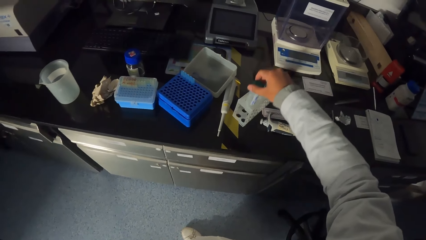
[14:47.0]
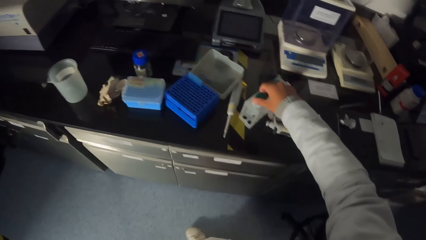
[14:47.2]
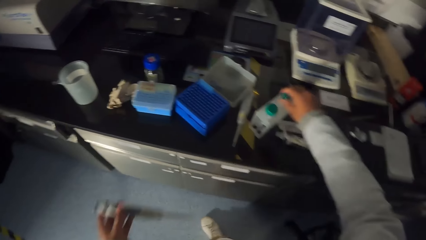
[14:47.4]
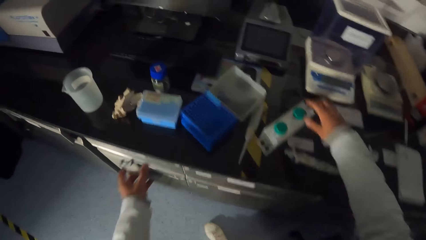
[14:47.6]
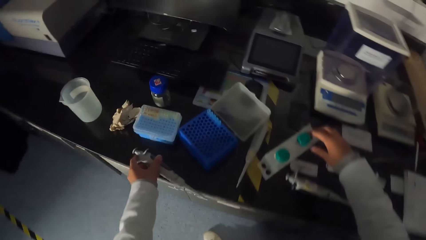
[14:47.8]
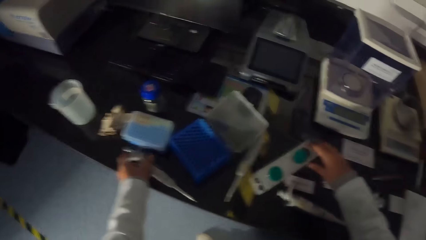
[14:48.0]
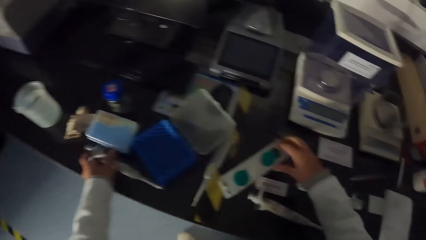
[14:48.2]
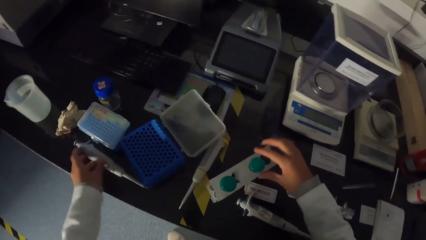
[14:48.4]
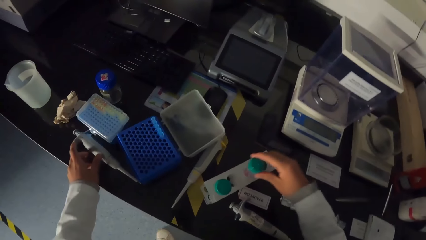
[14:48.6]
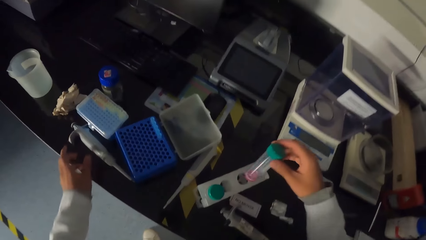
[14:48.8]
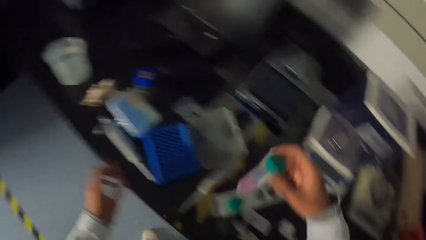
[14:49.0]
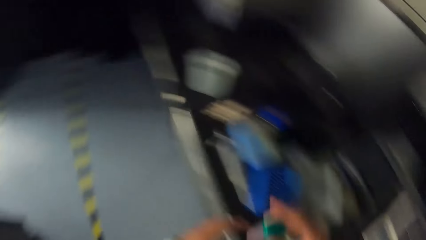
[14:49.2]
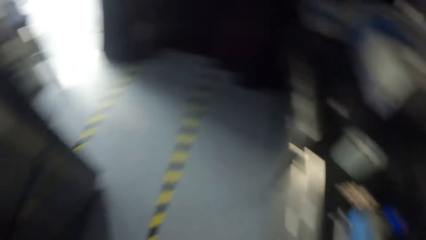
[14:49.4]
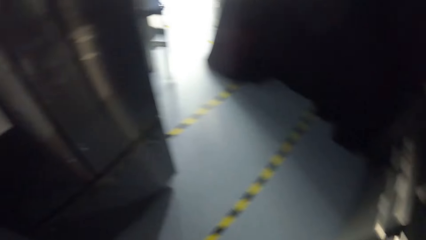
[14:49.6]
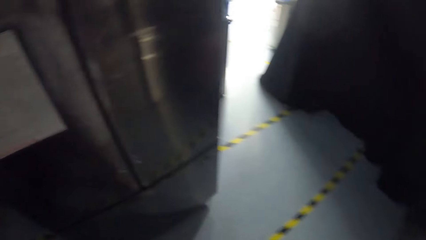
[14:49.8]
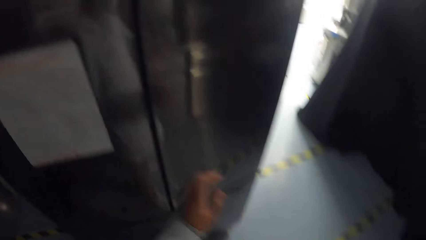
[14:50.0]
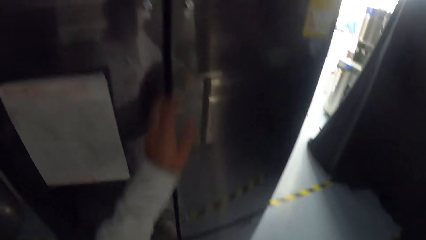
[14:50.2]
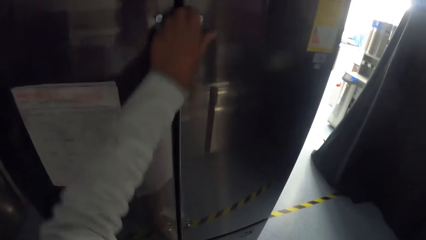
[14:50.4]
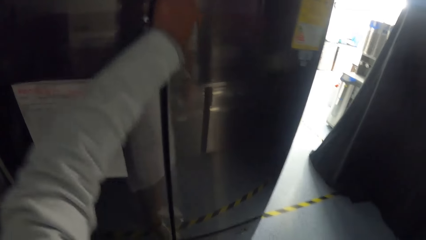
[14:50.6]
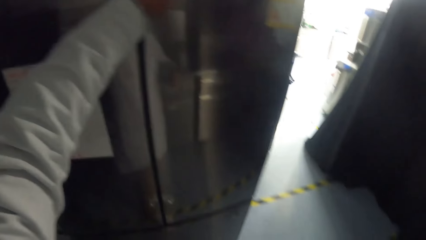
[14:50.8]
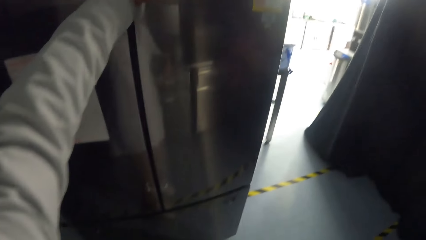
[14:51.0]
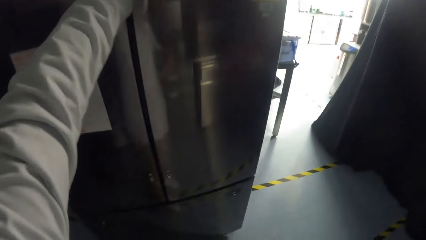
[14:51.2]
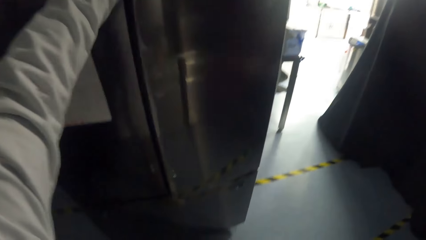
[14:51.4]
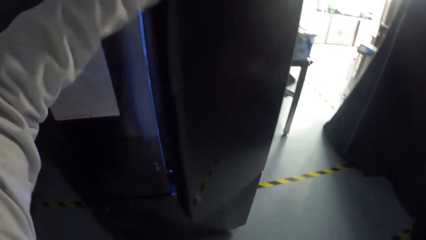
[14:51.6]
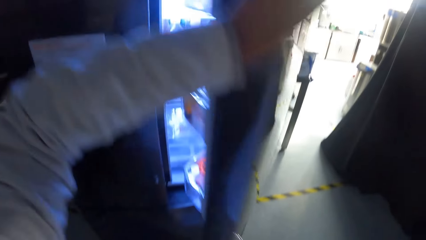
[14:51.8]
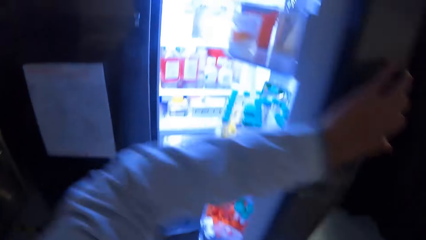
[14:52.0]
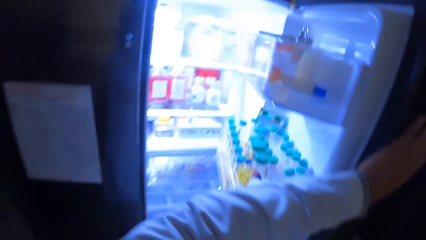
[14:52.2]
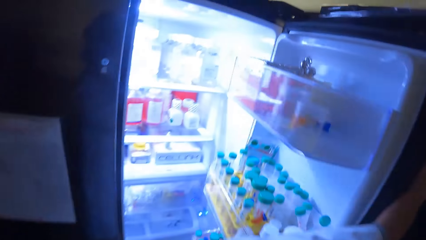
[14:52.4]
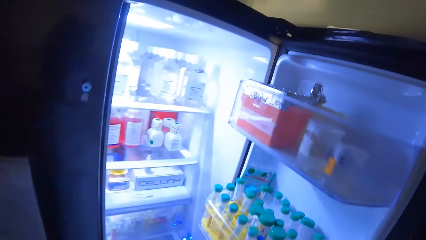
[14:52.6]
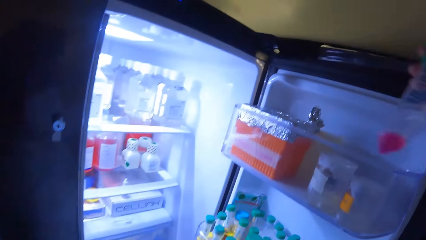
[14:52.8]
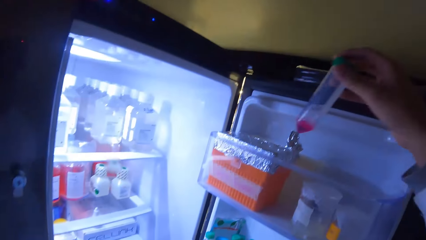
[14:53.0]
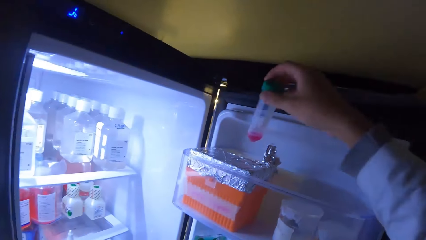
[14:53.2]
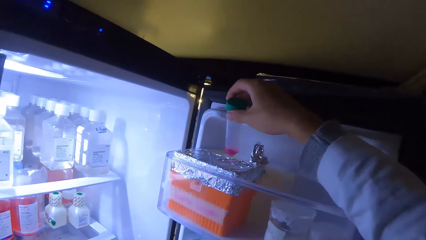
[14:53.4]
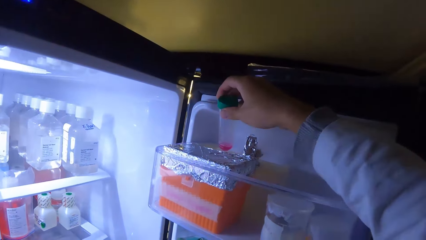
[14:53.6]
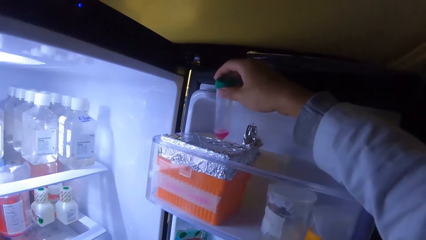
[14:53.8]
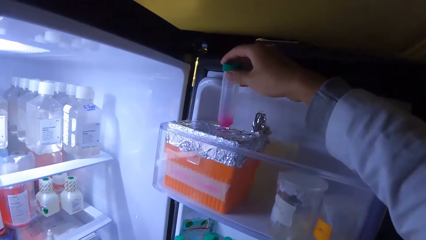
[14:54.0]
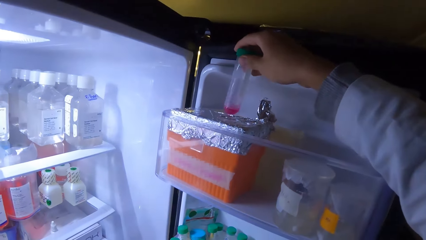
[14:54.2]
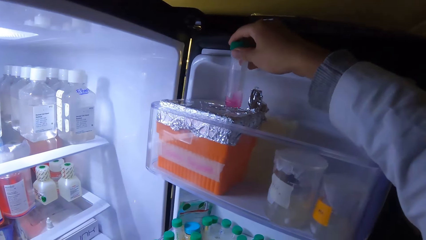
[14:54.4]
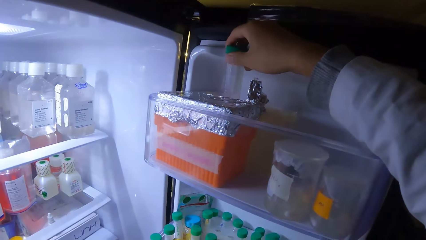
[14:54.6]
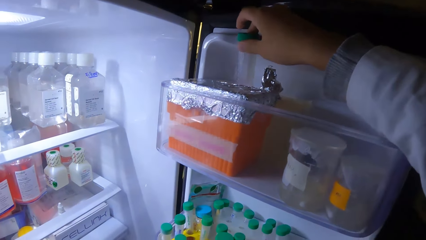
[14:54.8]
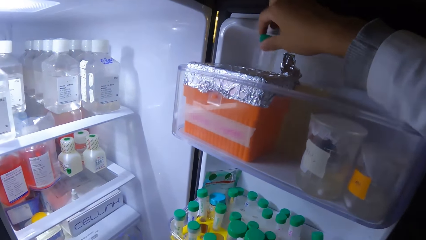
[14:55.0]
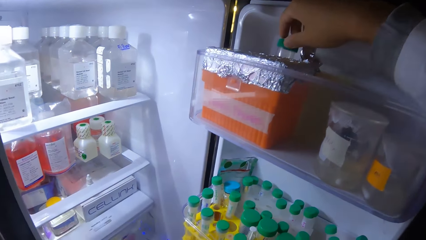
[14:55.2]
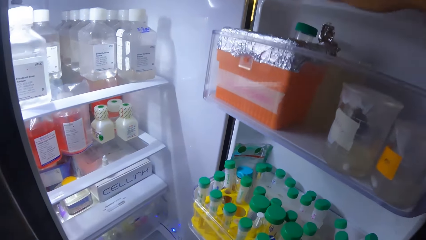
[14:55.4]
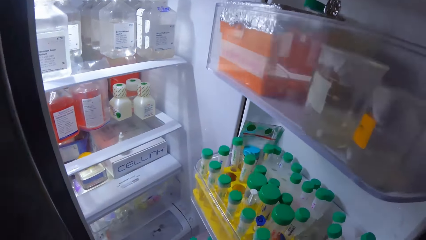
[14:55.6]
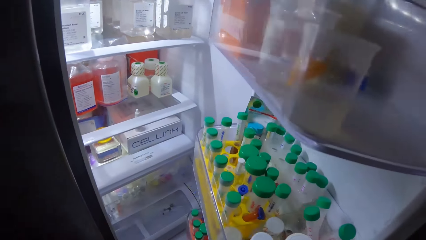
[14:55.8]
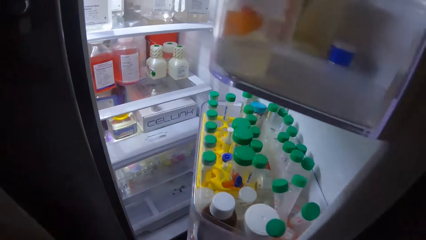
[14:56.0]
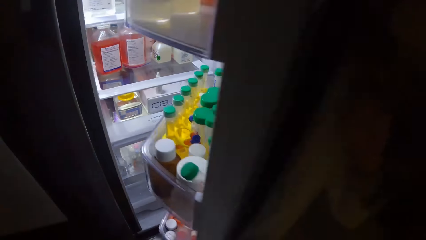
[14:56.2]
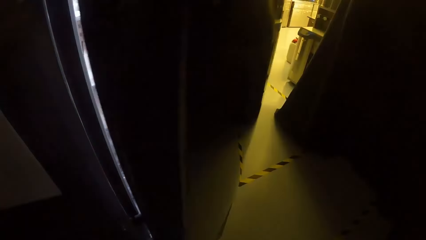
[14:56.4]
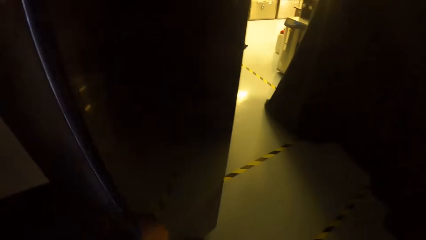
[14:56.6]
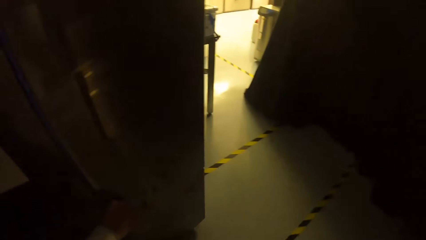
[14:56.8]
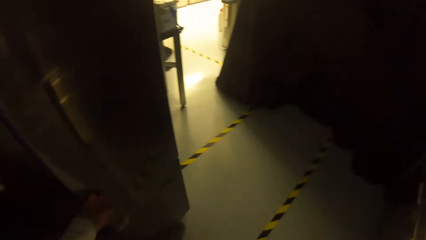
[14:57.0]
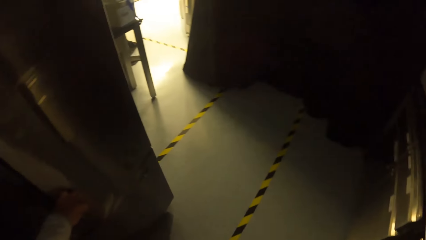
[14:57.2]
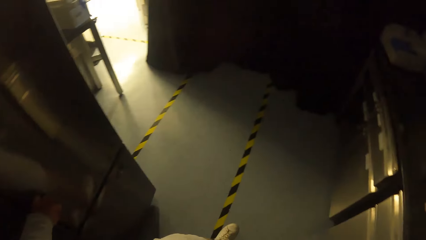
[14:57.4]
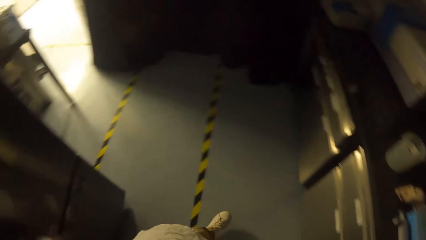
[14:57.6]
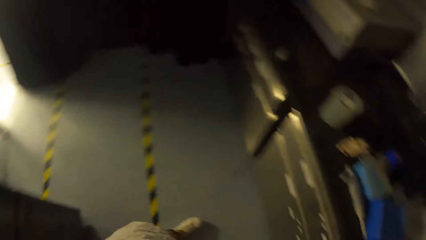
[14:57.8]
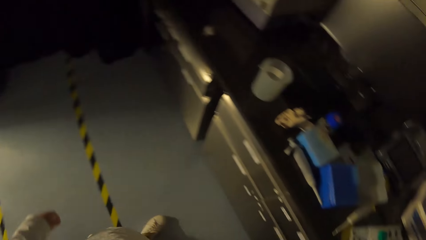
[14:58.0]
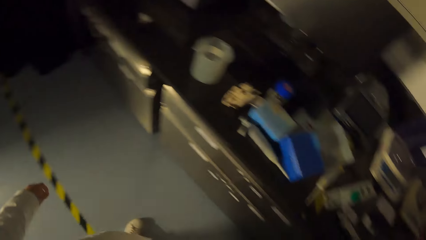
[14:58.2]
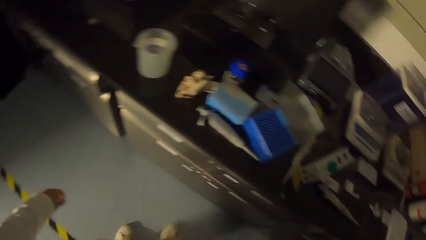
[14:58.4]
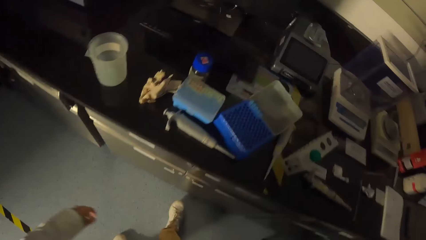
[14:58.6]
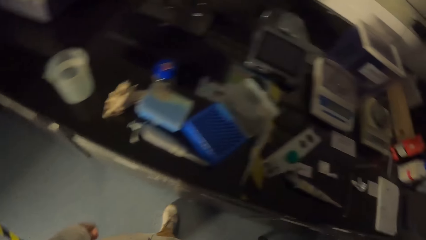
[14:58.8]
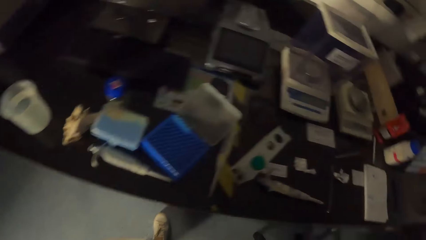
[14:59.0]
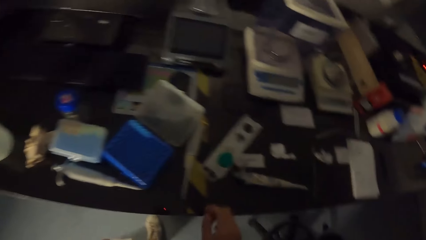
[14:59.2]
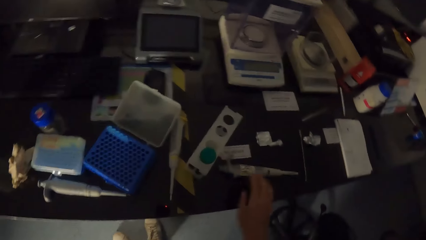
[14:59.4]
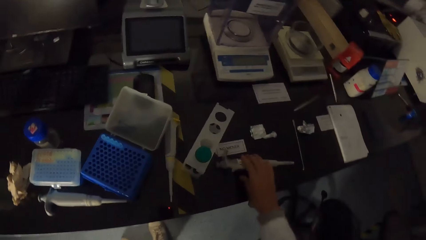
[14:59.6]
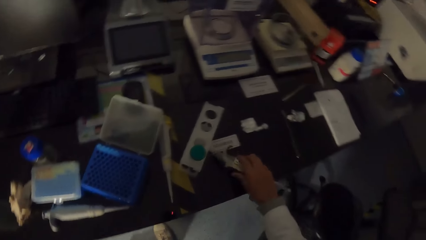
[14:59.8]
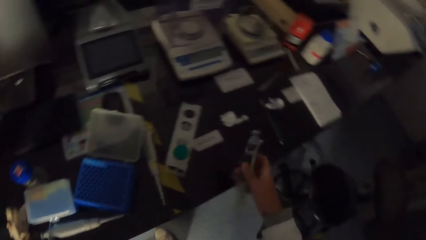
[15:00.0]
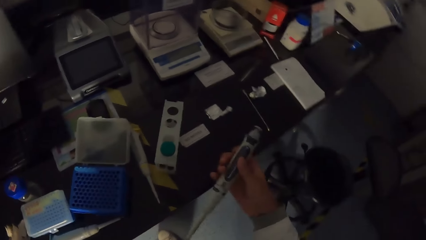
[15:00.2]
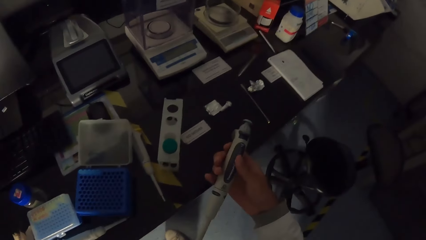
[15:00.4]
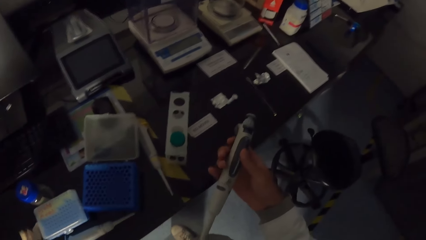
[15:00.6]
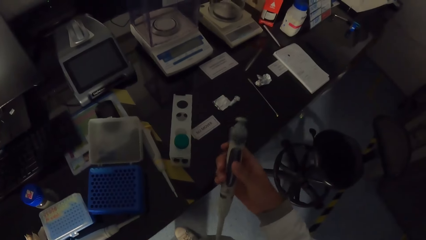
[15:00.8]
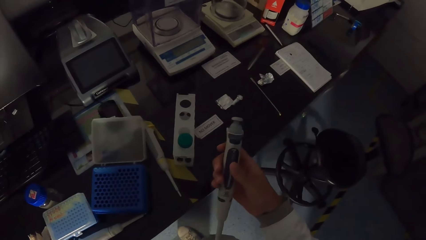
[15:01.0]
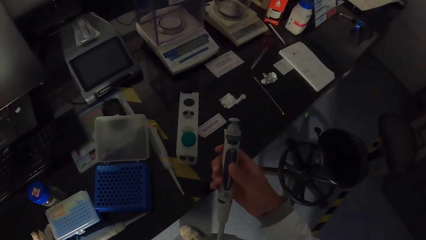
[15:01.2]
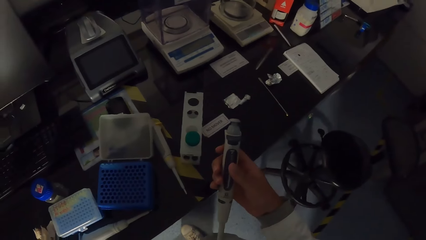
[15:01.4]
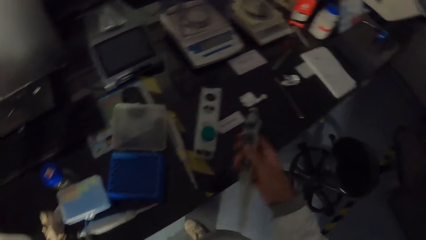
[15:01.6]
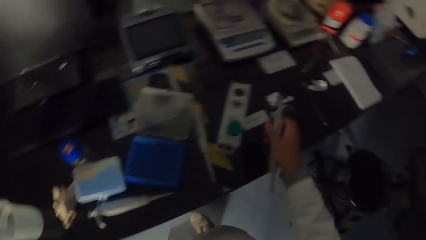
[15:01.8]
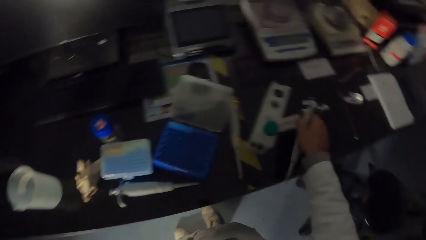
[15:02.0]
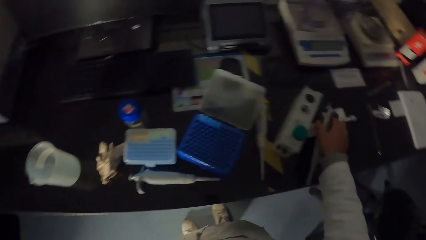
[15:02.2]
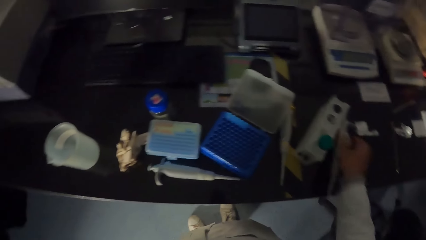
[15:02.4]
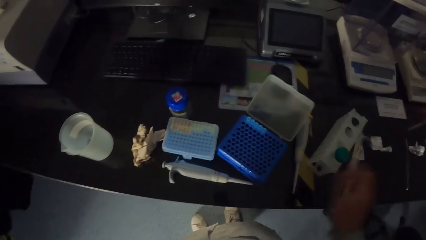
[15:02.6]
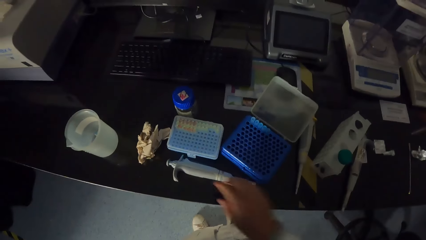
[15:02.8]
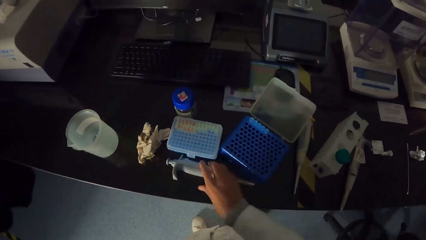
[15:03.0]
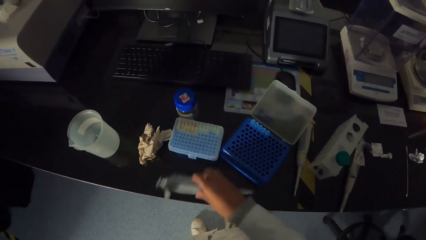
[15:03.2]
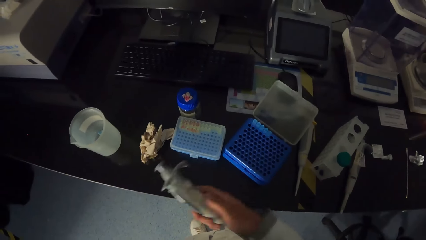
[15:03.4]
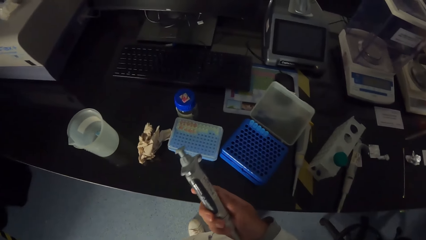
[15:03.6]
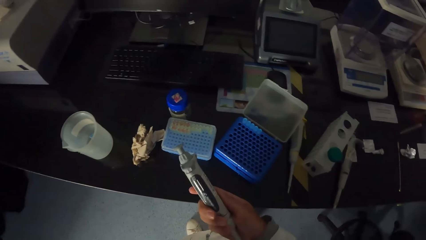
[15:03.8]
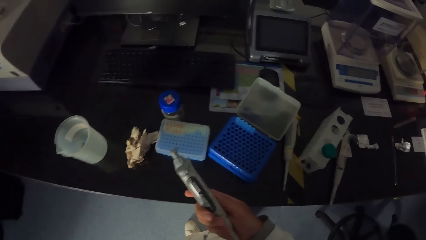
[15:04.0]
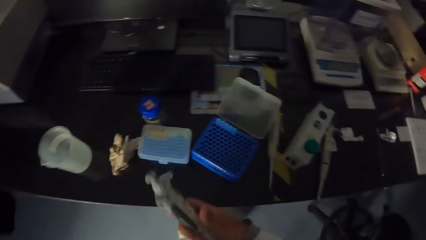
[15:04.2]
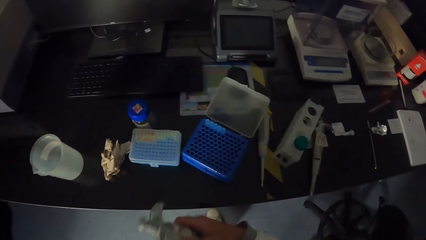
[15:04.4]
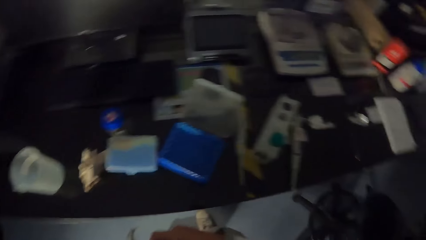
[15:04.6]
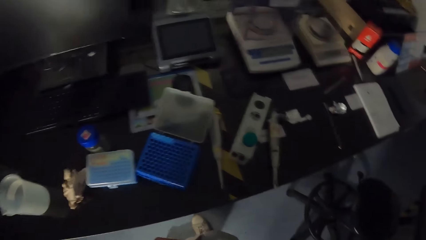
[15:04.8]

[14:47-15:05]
The camera wearer places the test tube in his right hand into the test tube rack. He places the micropipette in his left hand on the desk. He picks up the test tube from the test tube rack on the desk with his right hand. He opens a refrigerator with his left hand. He places the test tube in his right hand into a test tube rack in the refrigerator. He closes the refrigerator with his left hand. He picks up the micropipette from the desk with his right hand. He places the micropipette in his right hand on the desk. He picks up the micropipette from the desk with his right hand.
